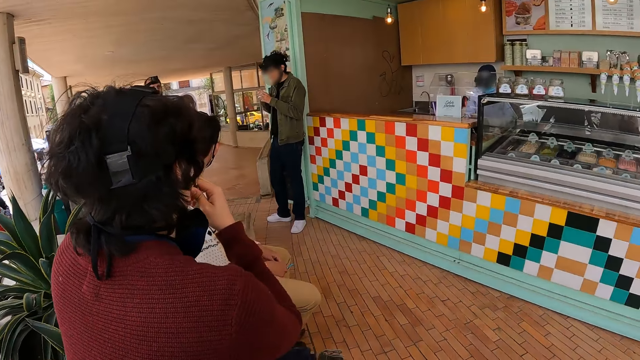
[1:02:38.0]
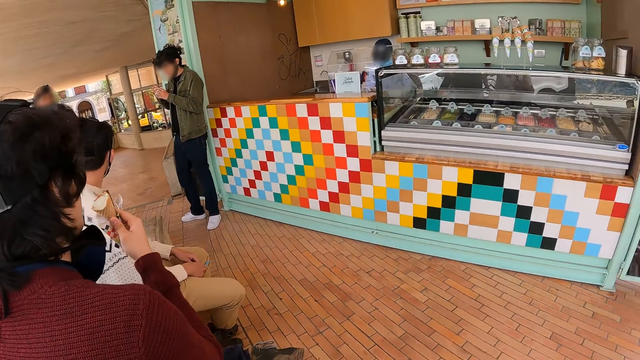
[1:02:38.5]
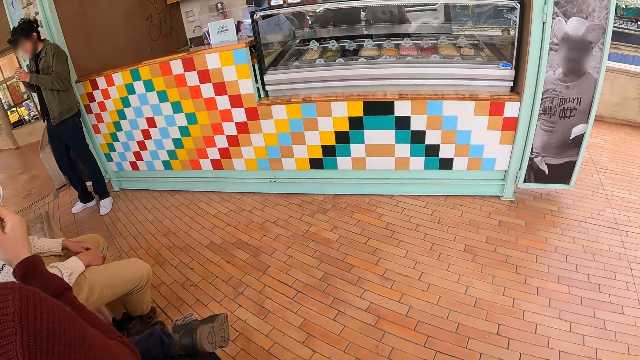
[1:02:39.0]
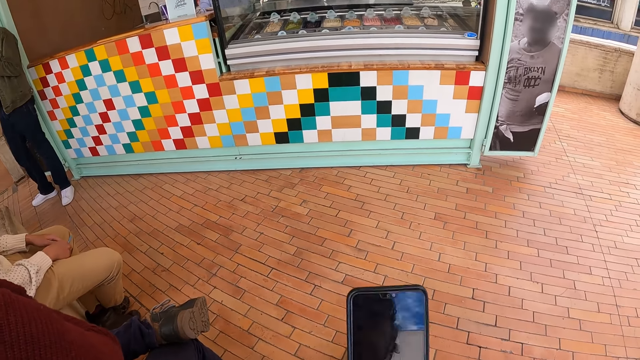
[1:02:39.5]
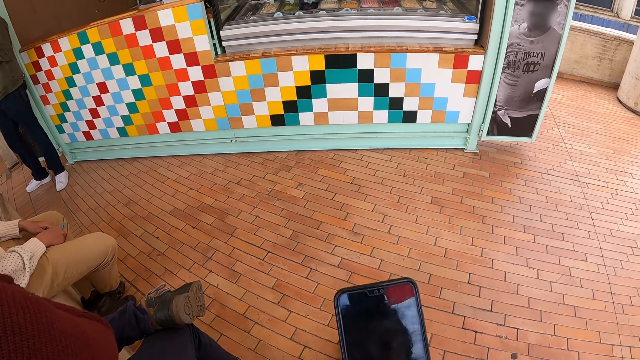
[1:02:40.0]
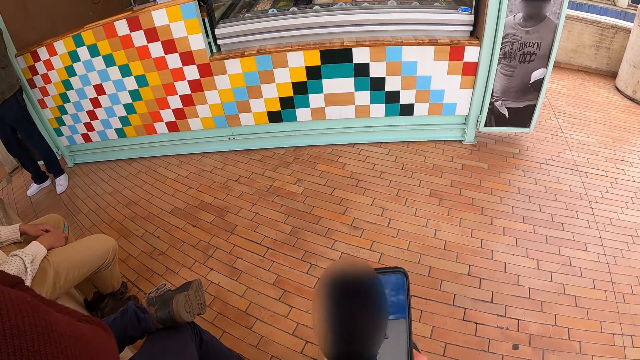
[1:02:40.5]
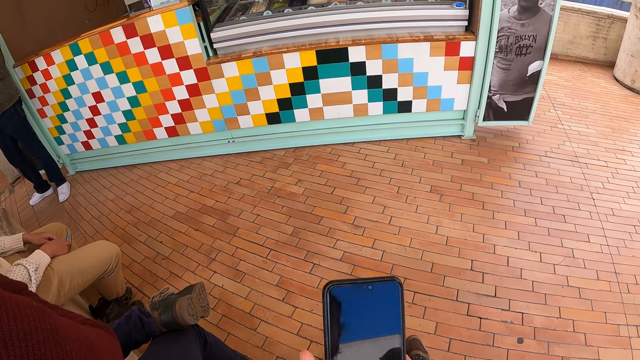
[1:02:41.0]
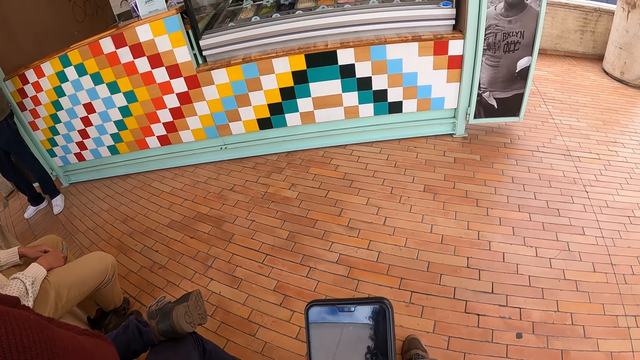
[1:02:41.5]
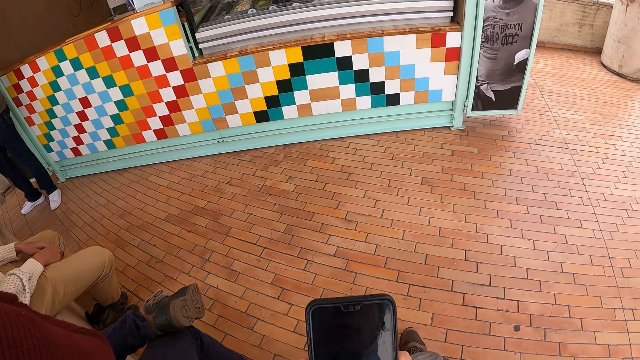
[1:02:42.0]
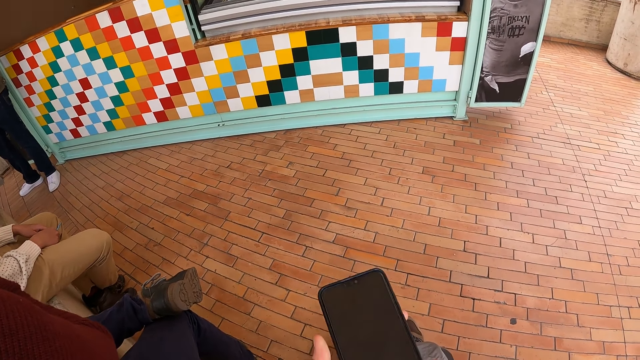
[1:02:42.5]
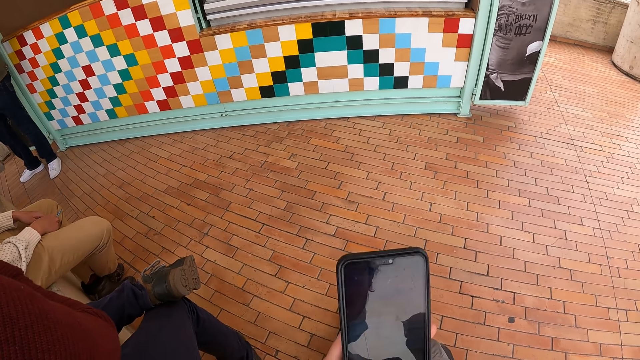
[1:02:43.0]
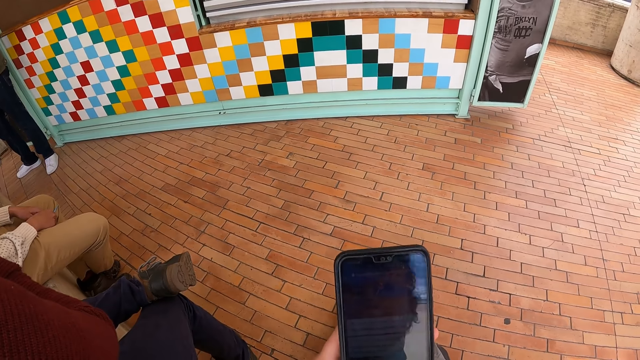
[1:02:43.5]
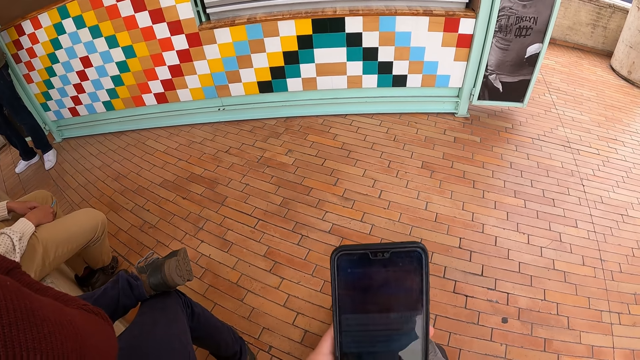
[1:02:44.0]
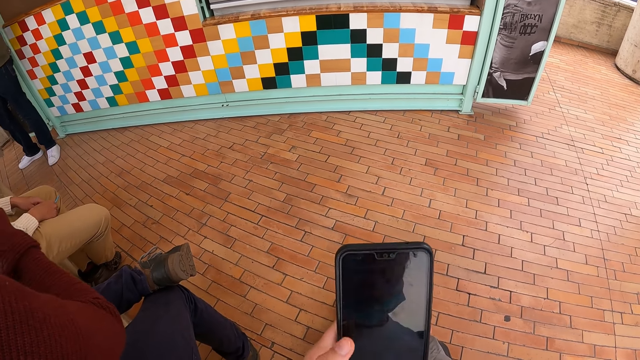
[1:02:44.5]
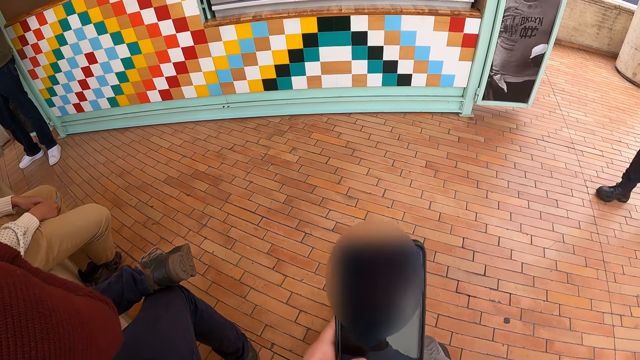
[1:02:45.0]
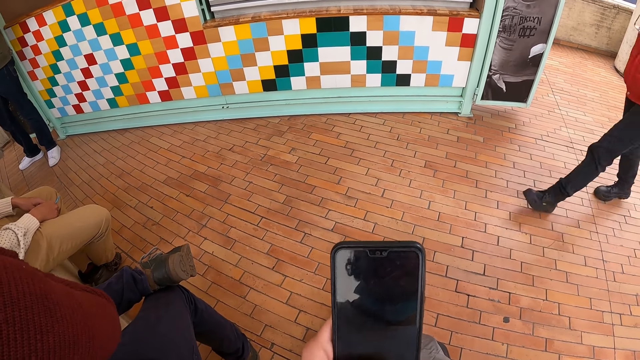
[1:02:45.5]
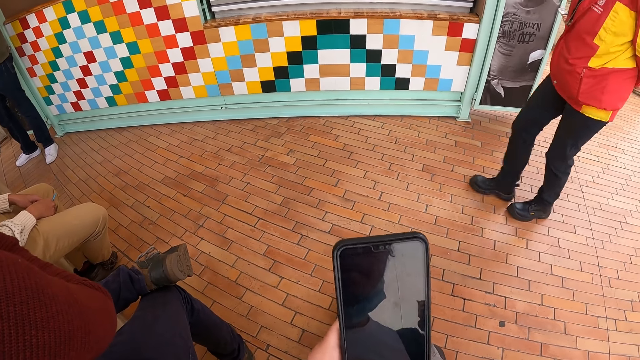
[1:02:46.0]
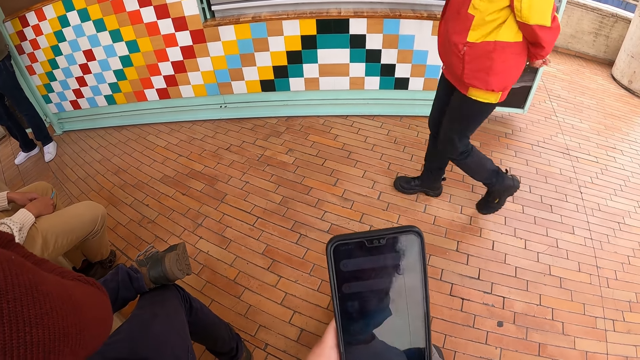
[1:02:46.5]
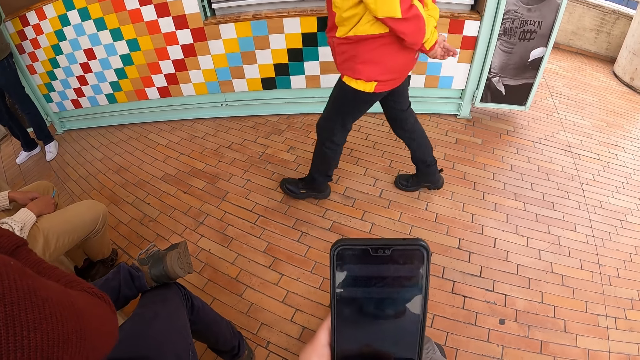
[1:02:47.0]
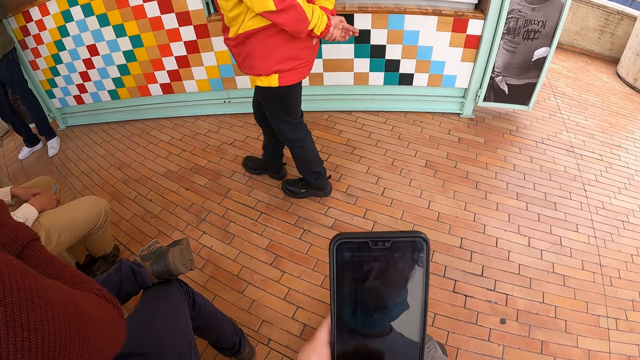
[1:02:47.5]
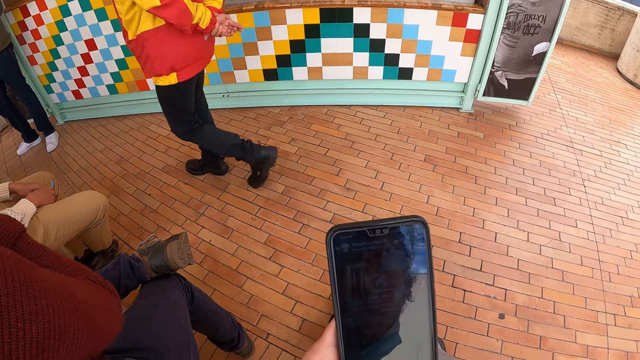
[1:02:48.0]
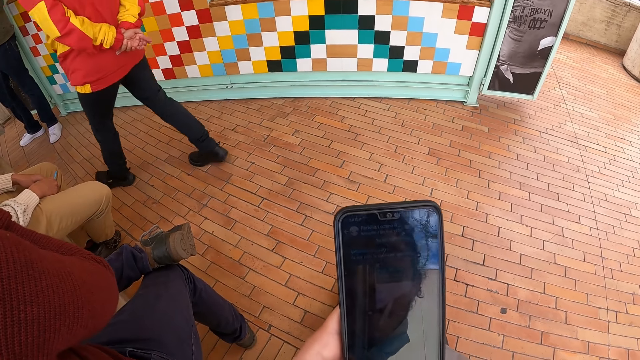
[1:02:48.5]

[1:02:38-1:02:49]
The camera wearer holds a phone. They scroll the phone.

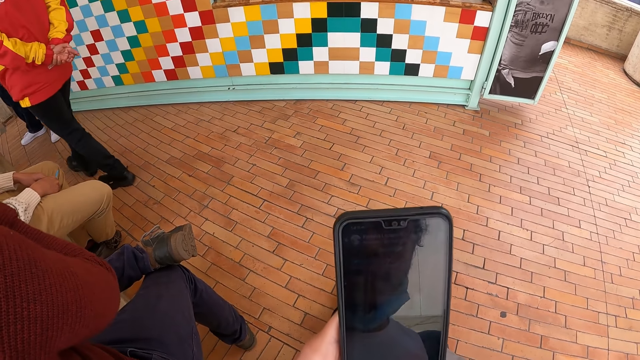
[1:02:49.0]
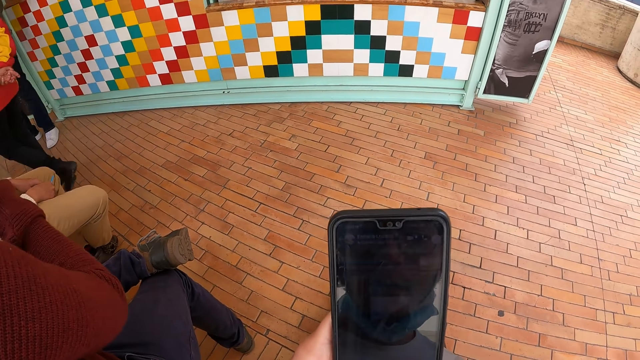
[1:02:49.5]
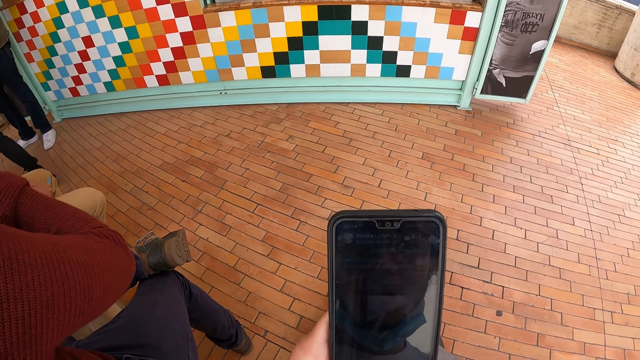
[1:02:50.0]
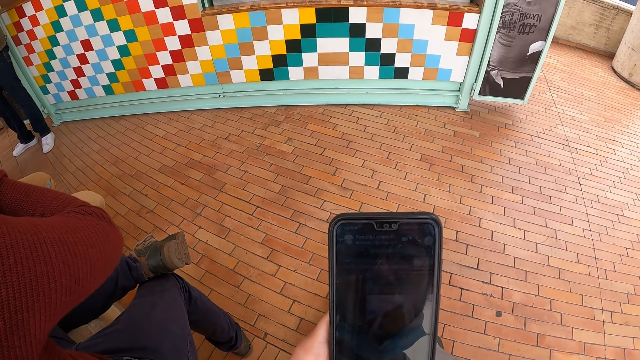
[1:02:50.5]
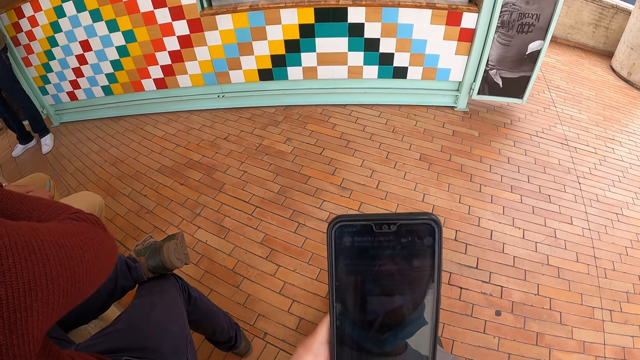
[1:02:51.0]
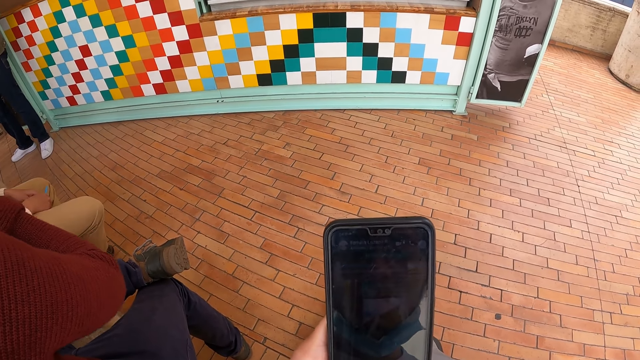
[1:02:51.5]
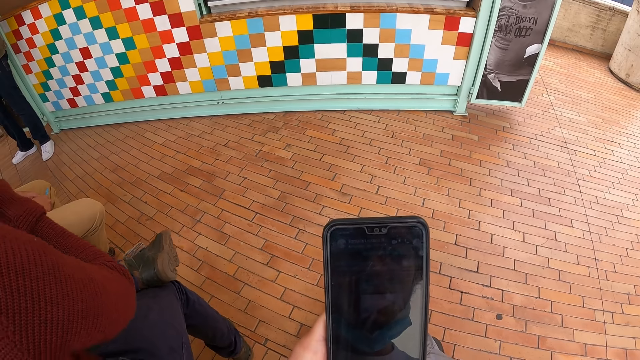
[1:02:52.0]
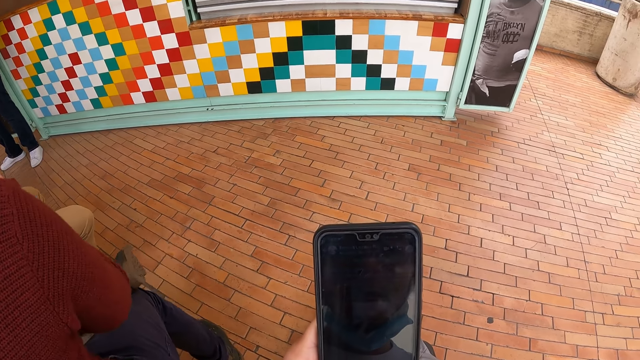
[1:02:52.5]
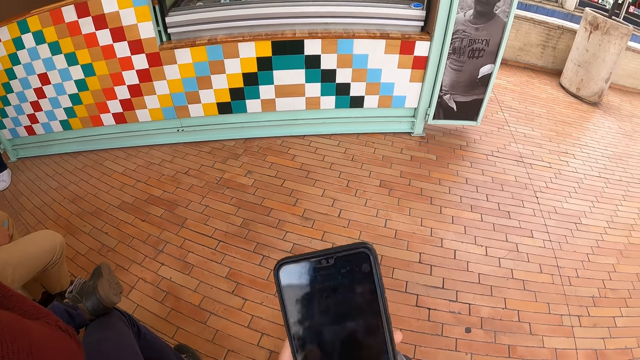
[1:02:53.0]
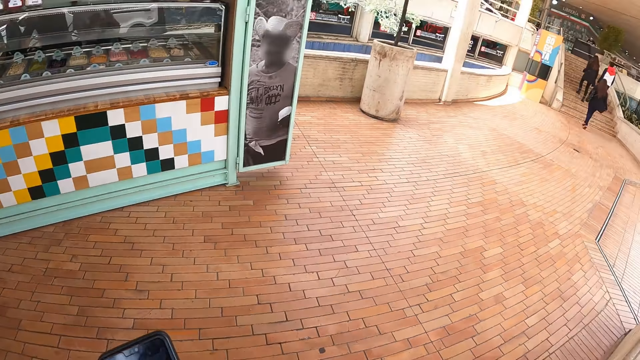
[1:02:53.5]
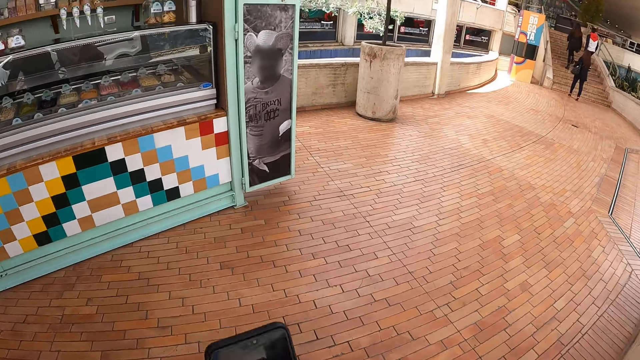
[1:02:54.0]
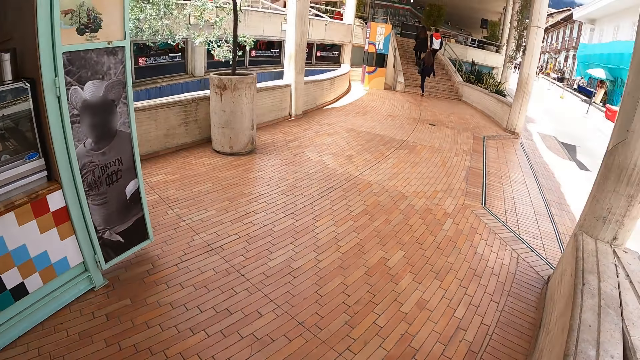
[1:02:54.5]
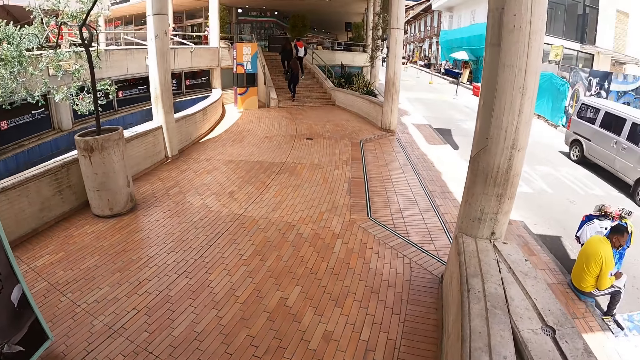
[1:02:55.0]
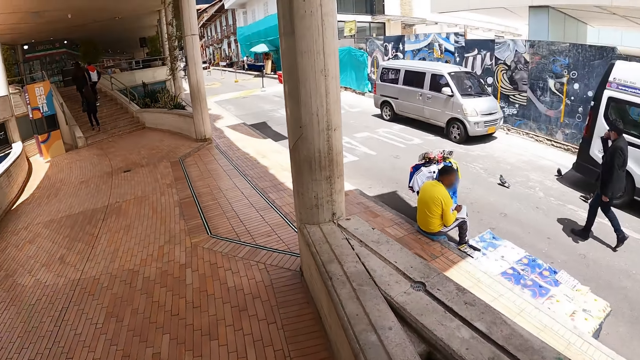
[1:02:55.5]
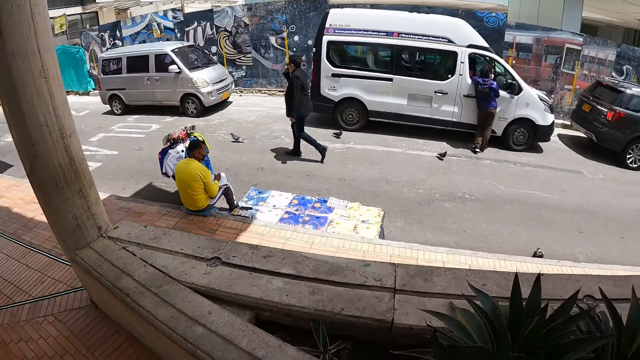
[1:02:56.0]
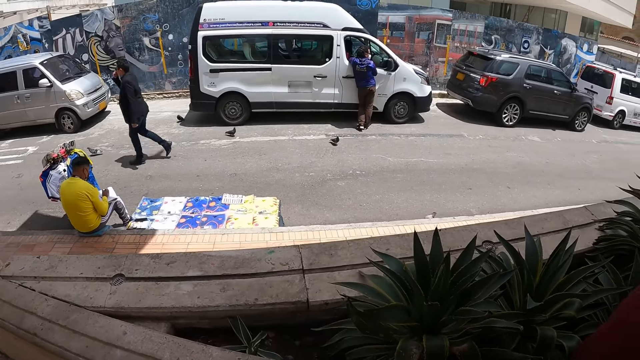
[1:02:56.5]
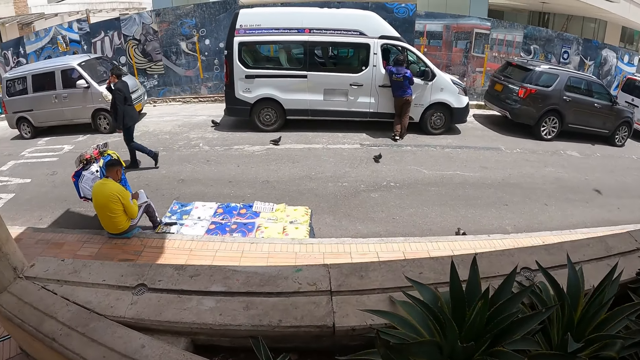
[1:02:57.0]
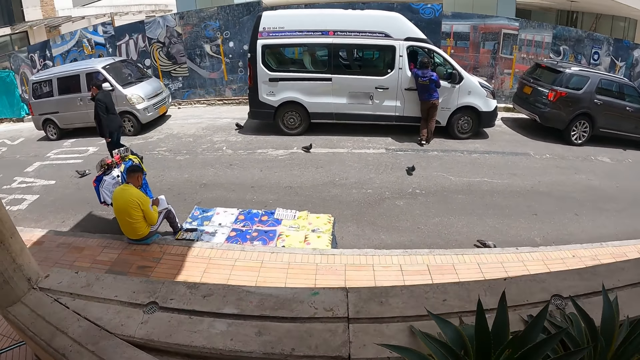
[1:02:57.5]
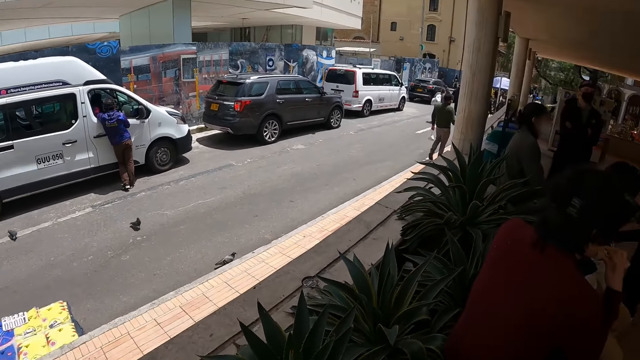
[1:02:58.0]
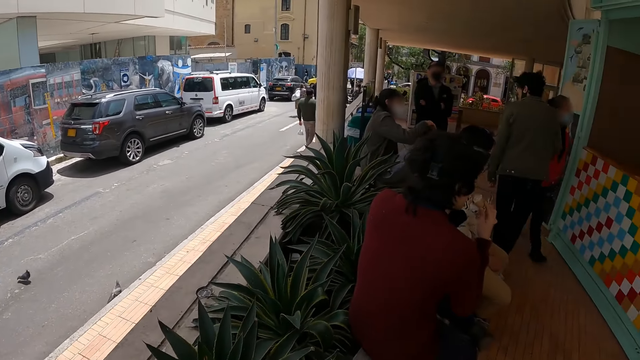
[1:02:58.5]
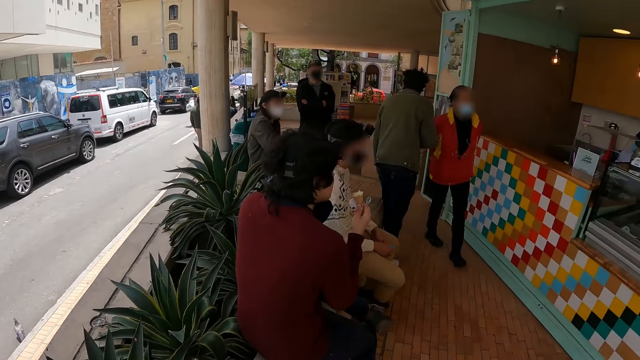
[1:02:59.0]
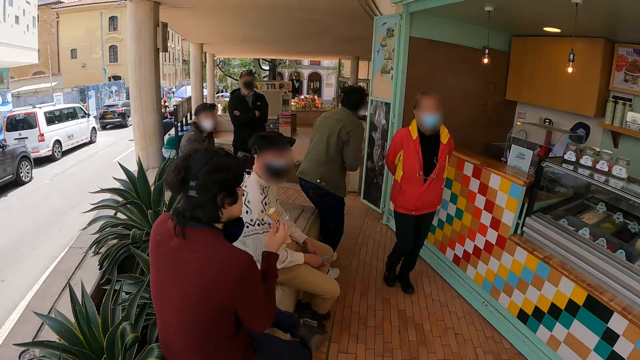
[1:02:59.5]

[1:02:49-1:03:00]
The camera wearer looks around.
